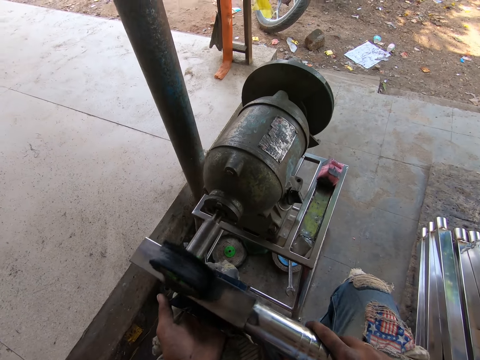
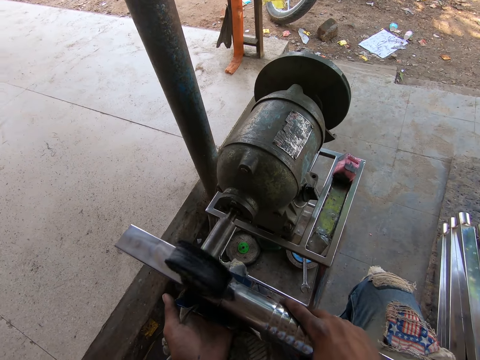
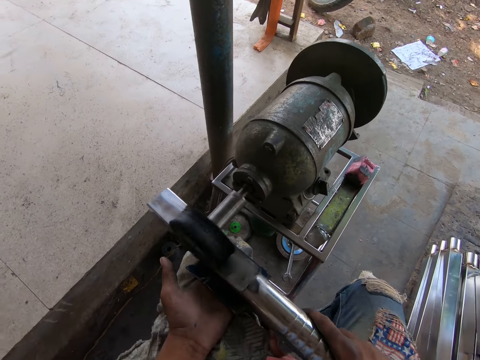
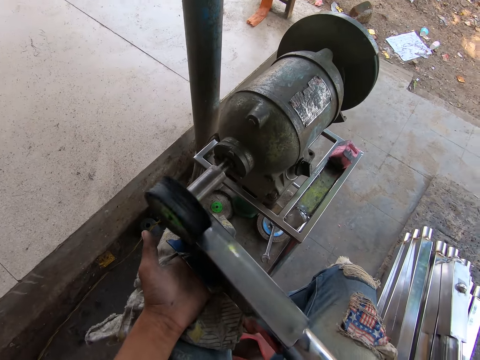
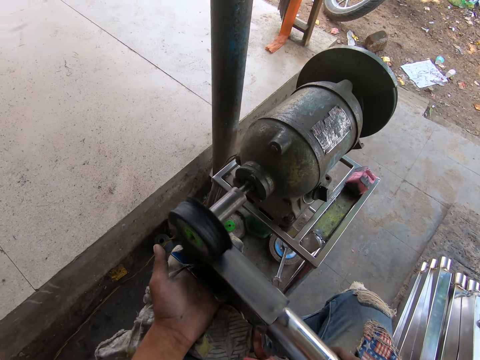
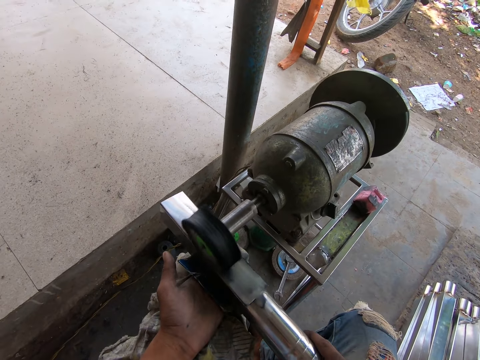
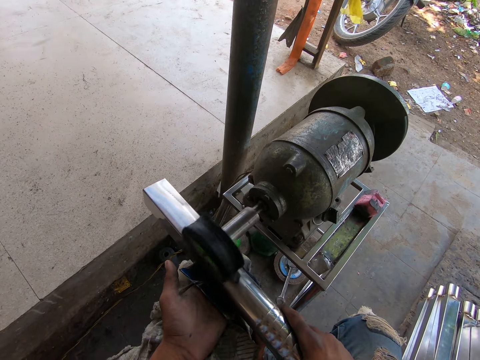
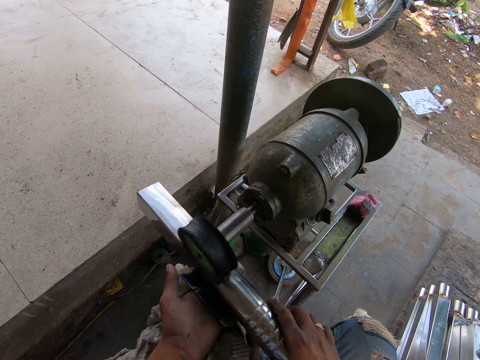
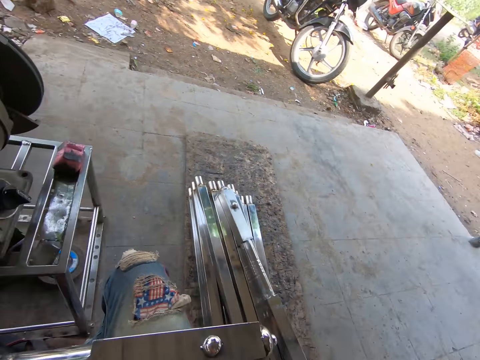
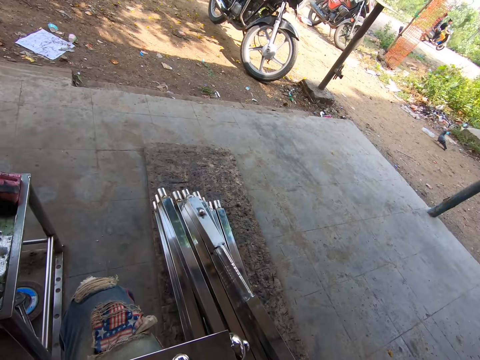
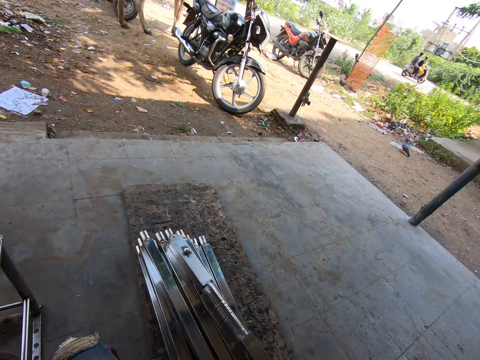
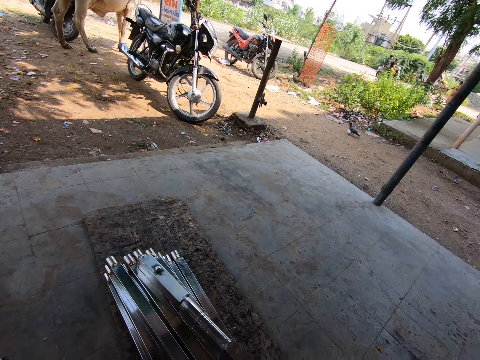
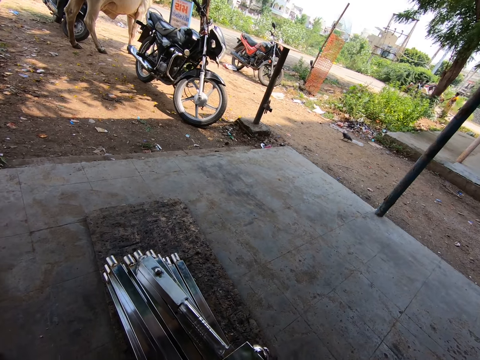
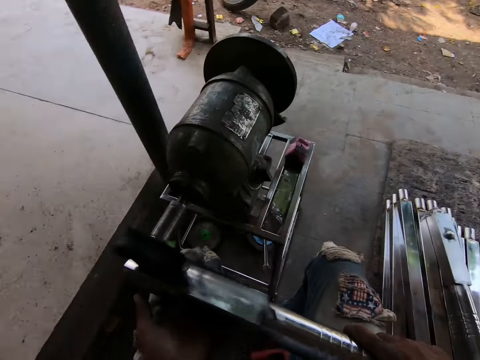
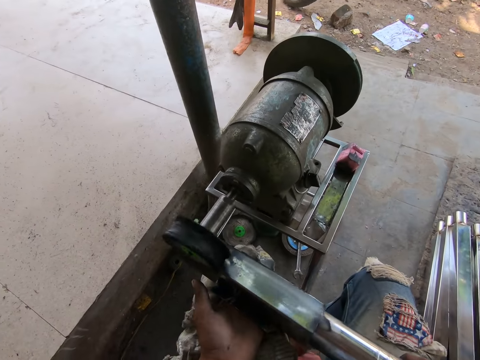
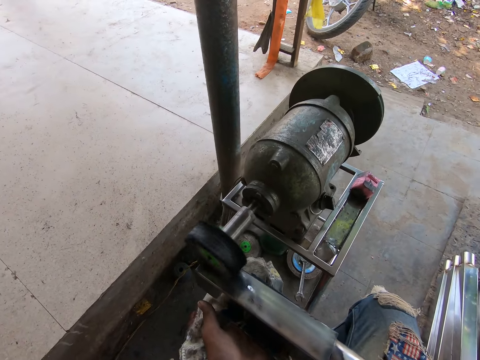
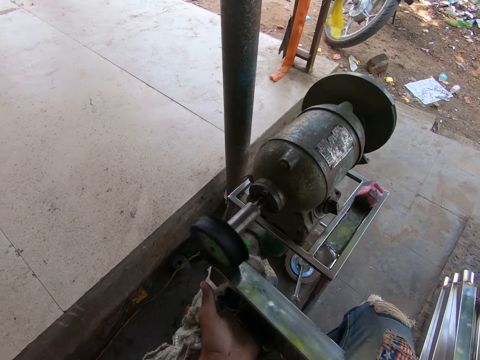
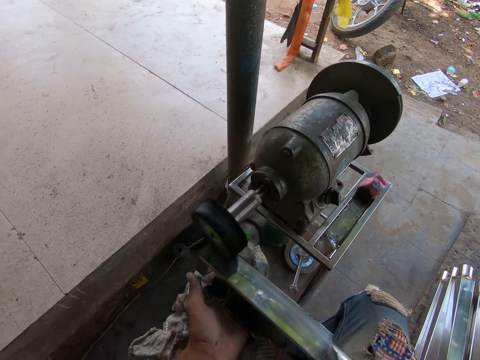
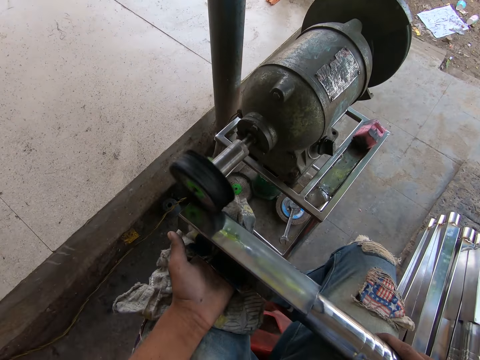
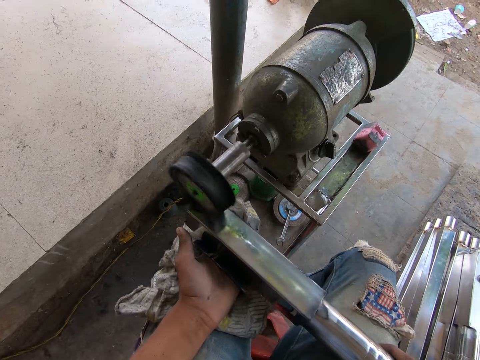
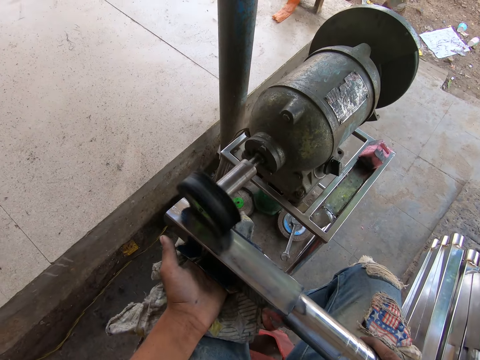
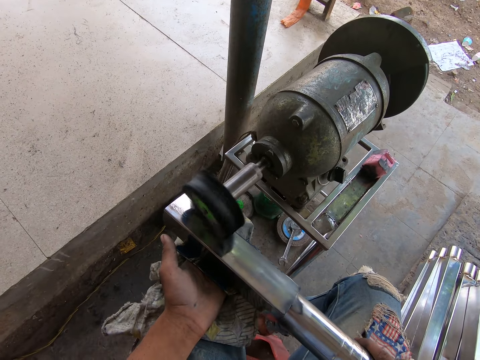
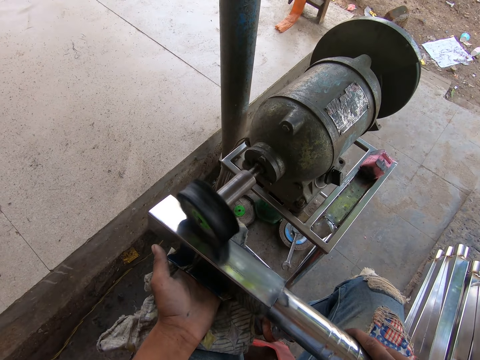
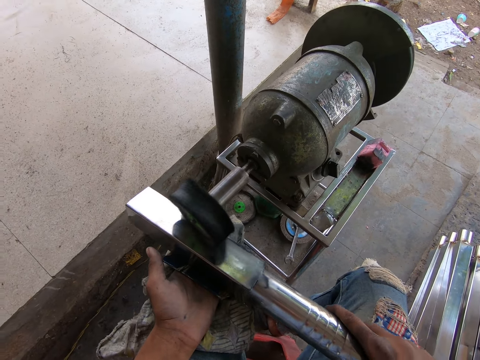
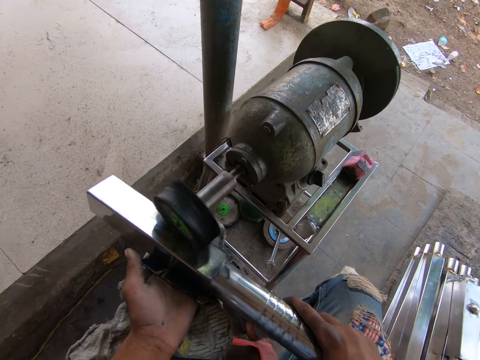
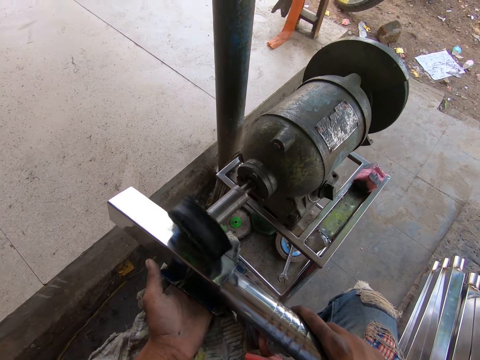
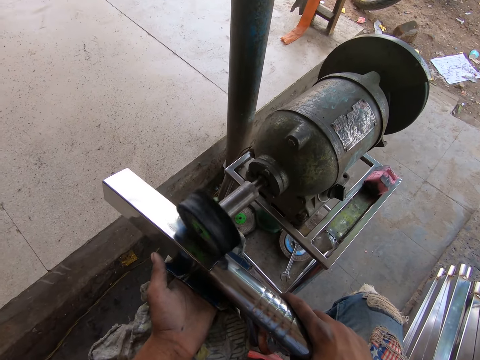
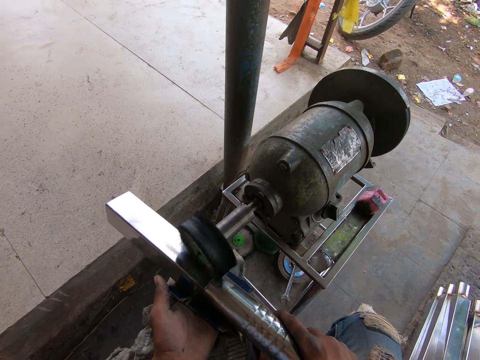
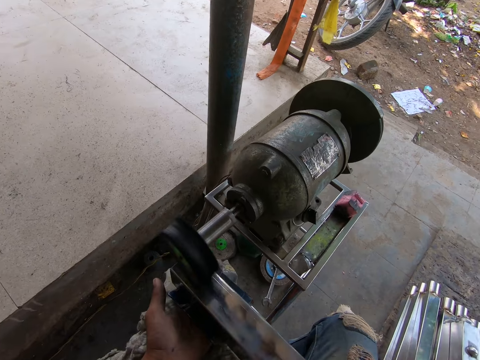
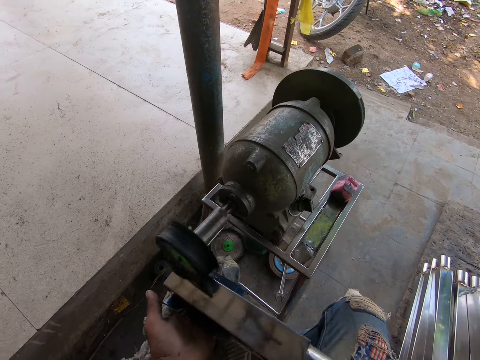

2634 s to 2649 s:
The camera wearer looks at the metals. He smoothens the metal rod in his hands with the bench grinder.

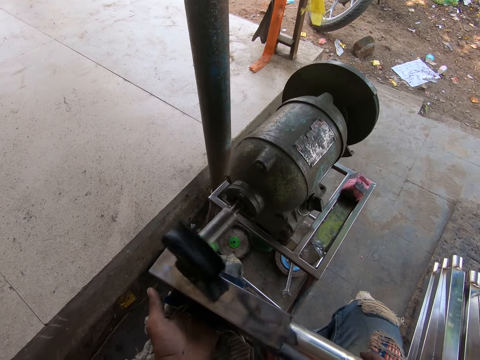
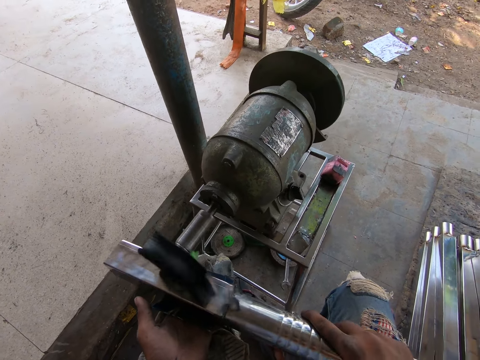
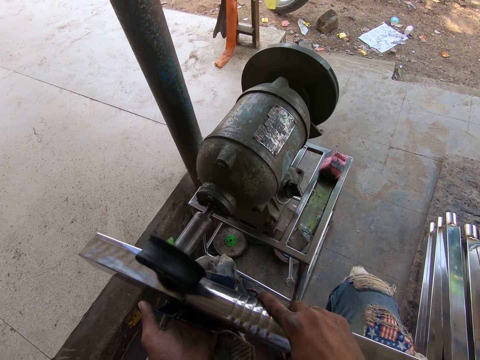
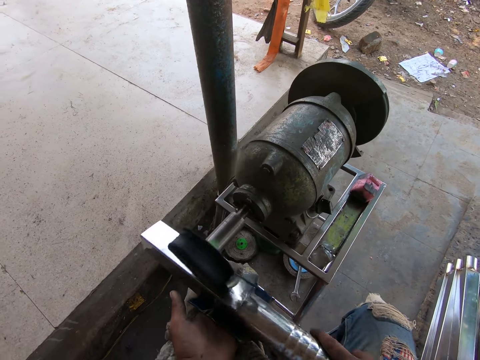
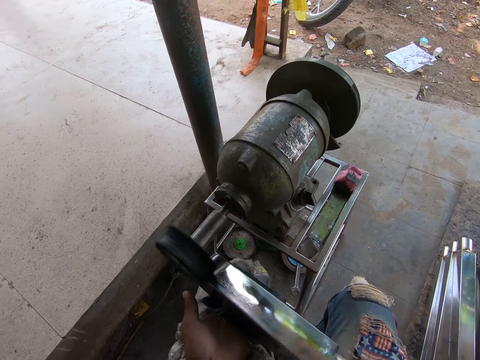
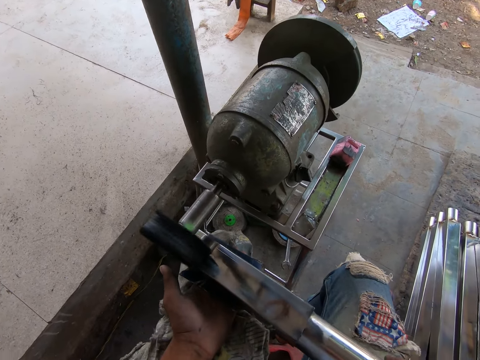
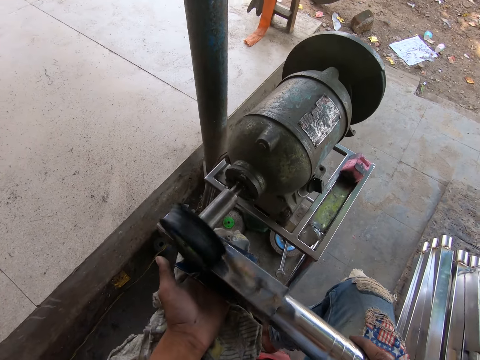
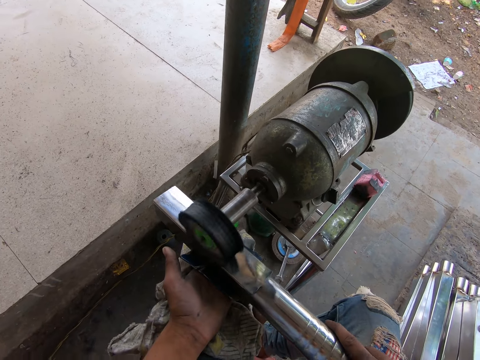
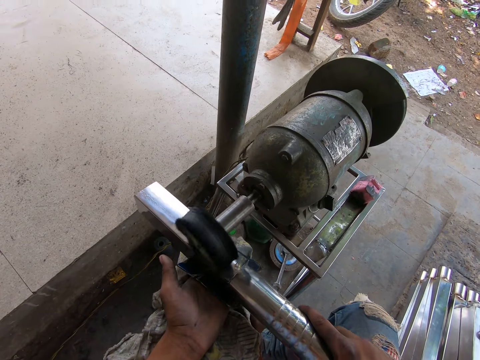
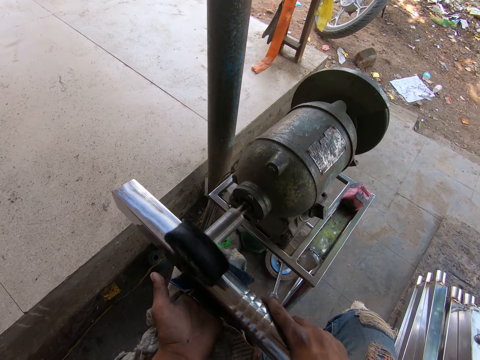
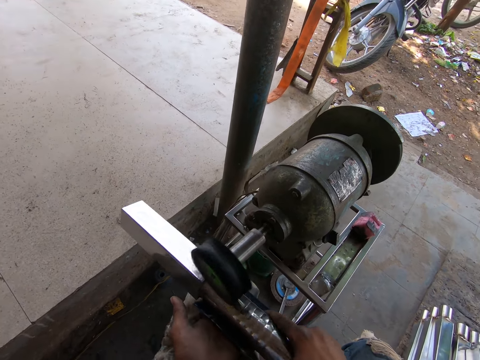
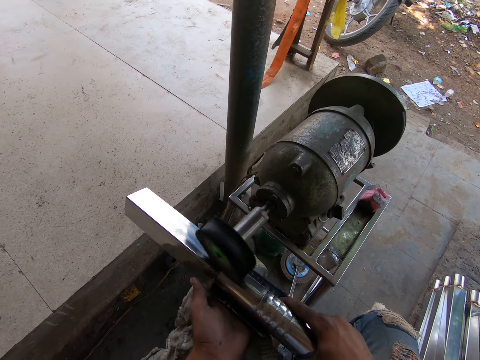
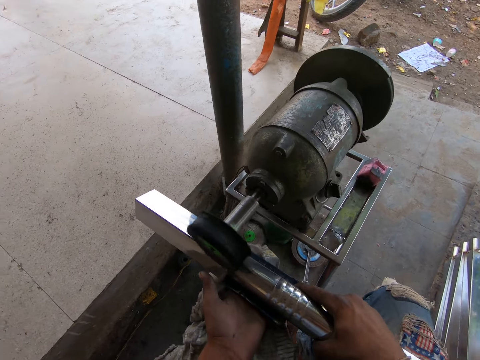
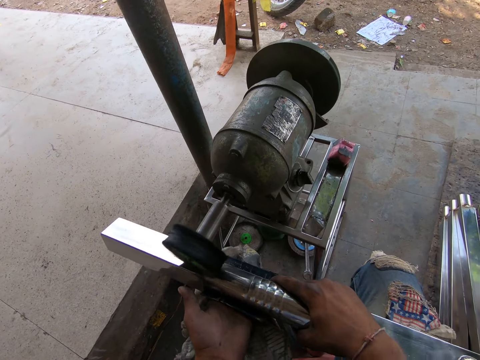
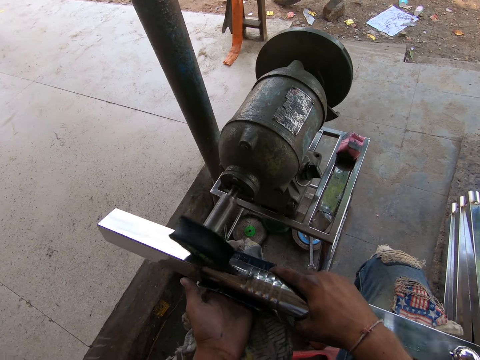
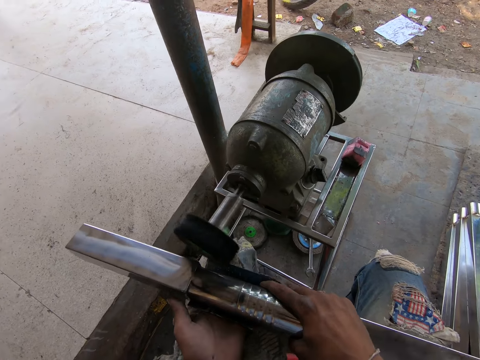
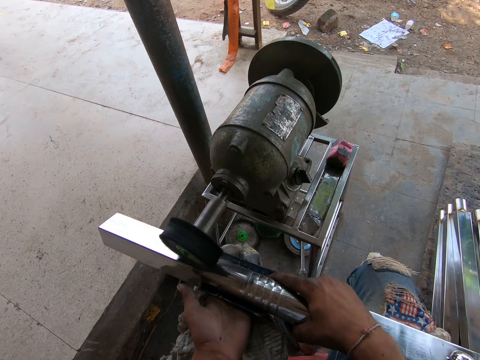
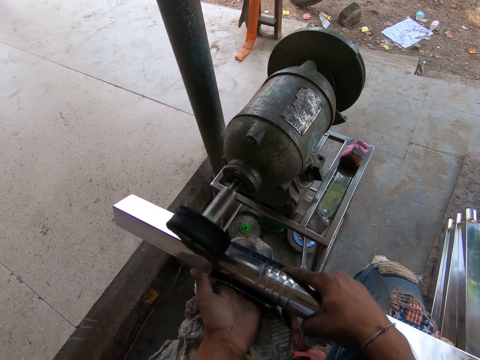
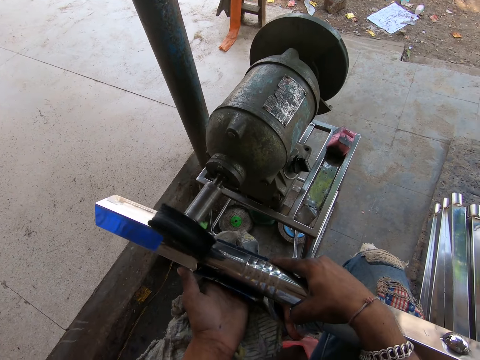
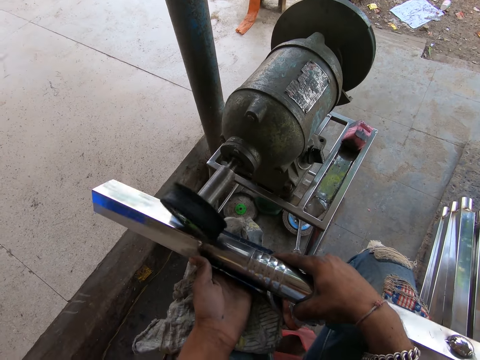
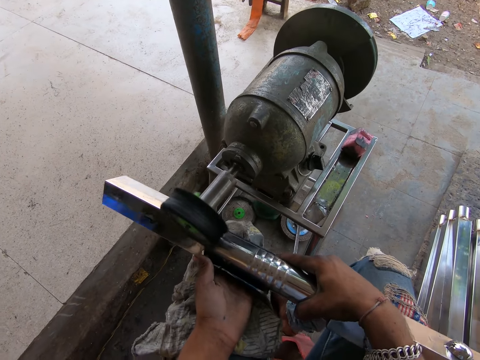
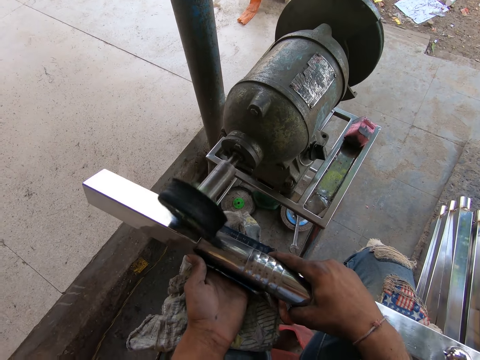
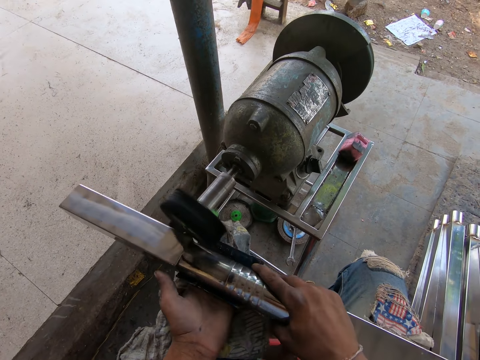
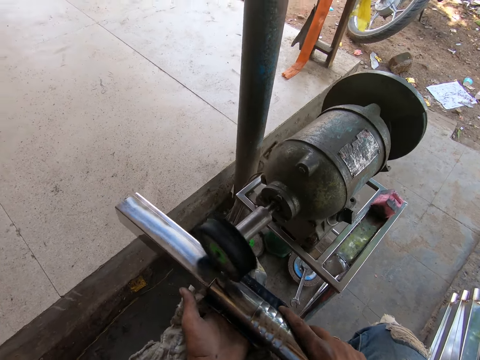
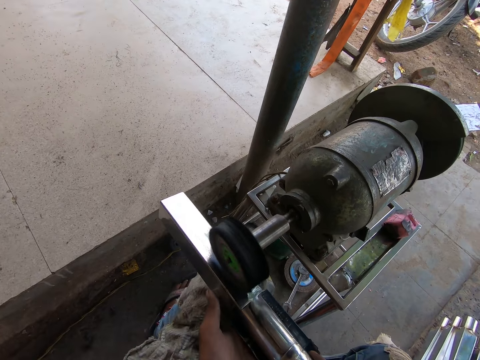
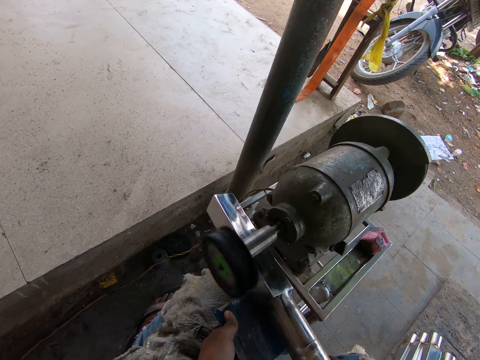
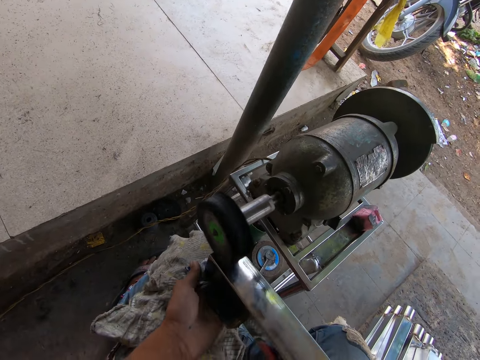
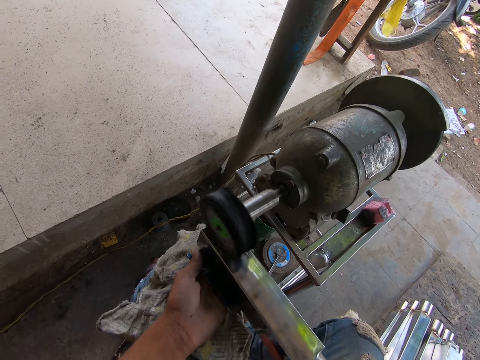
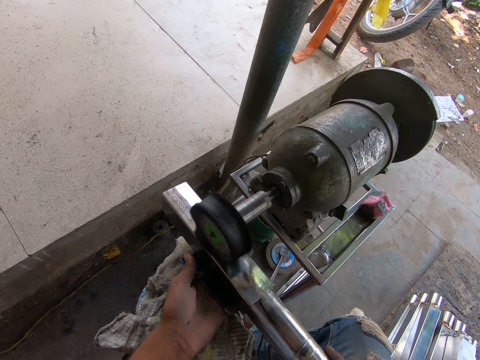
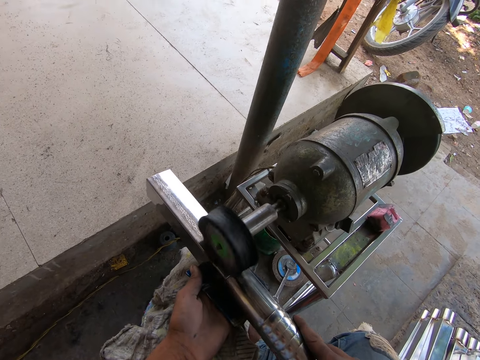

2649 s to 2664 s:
The camera wearer passes the metal rod from his left hand to his right hand. He smoothens the metal rod in his hands with the bench grinder.
